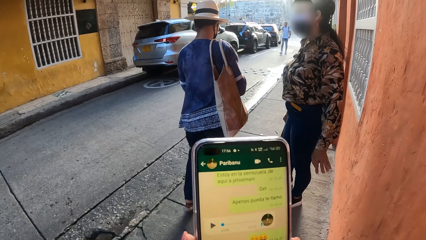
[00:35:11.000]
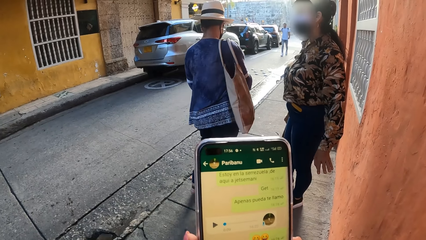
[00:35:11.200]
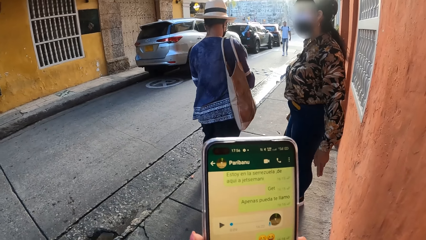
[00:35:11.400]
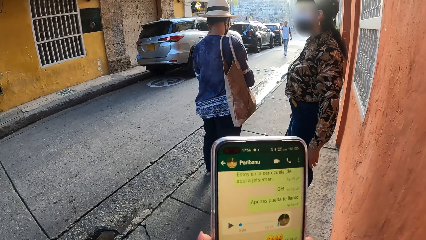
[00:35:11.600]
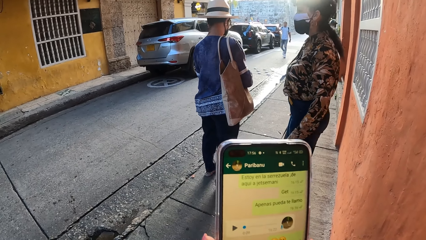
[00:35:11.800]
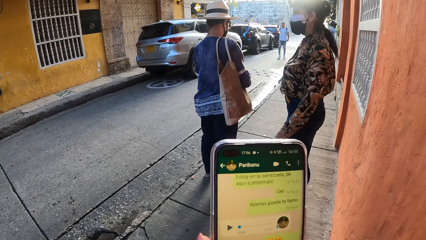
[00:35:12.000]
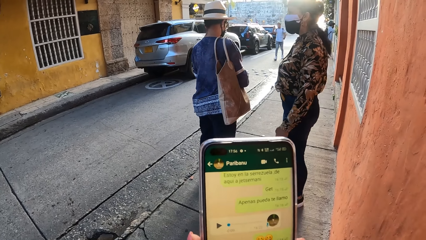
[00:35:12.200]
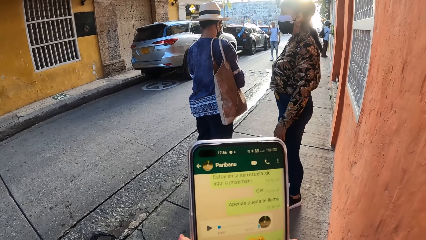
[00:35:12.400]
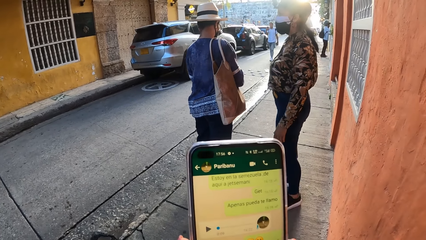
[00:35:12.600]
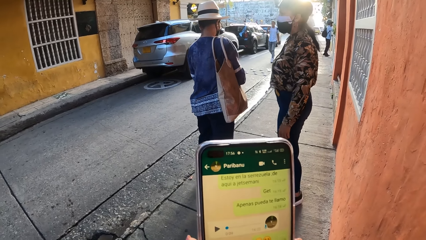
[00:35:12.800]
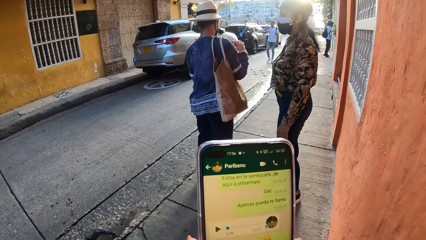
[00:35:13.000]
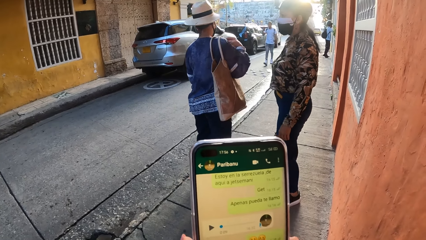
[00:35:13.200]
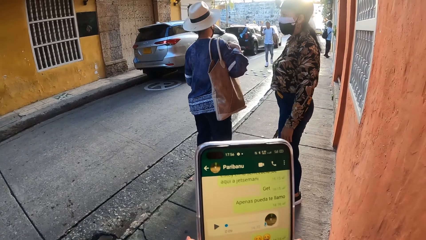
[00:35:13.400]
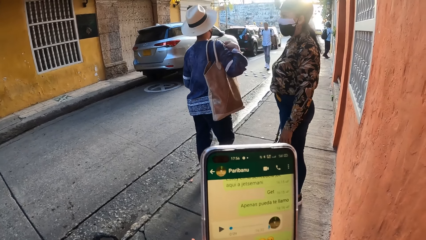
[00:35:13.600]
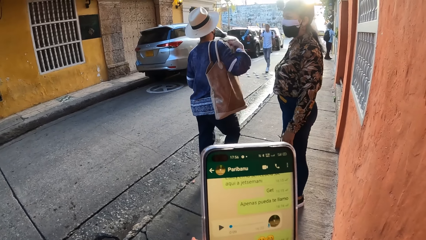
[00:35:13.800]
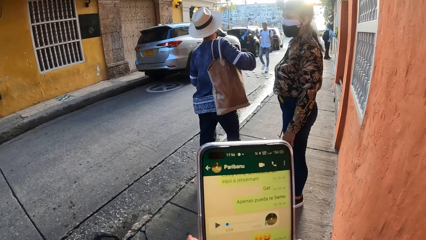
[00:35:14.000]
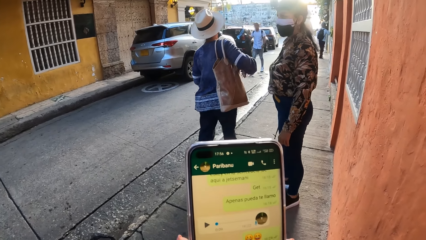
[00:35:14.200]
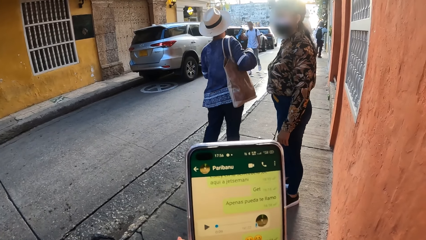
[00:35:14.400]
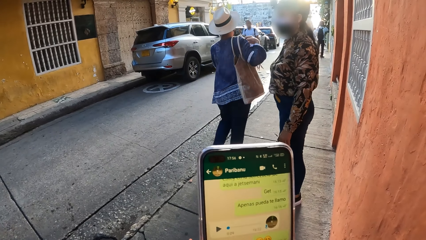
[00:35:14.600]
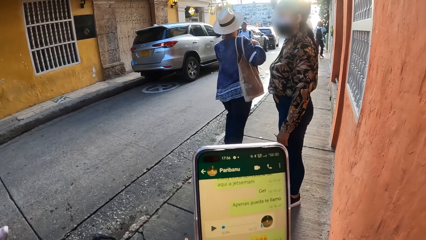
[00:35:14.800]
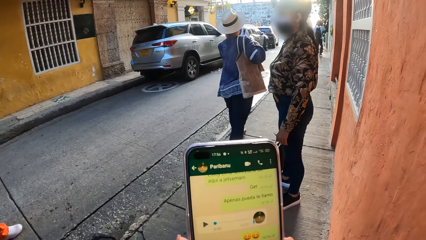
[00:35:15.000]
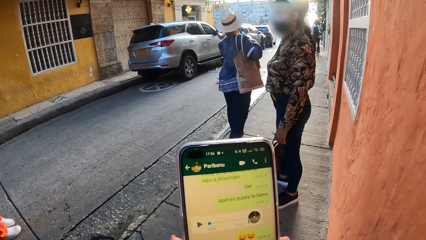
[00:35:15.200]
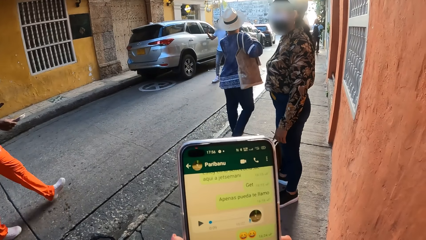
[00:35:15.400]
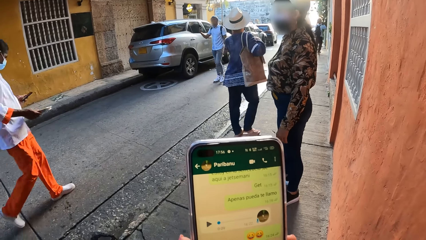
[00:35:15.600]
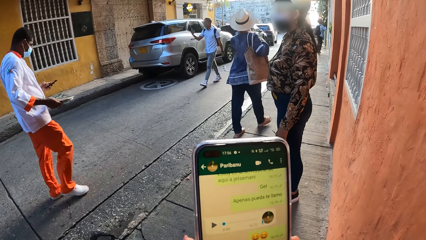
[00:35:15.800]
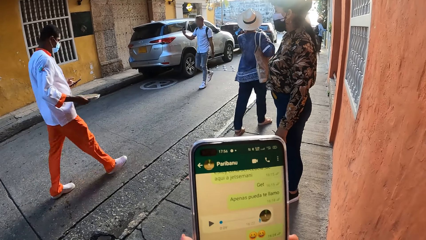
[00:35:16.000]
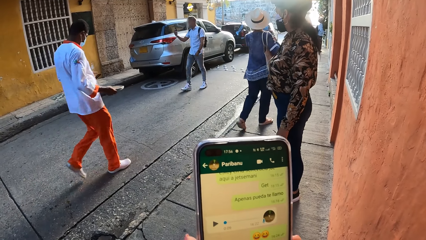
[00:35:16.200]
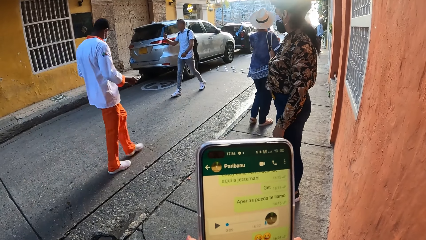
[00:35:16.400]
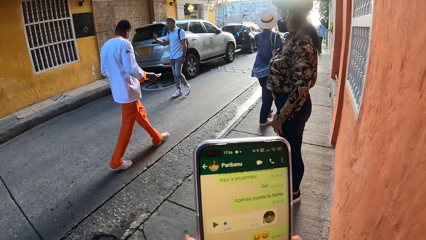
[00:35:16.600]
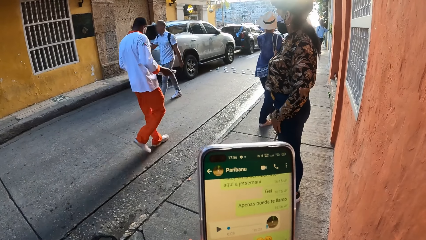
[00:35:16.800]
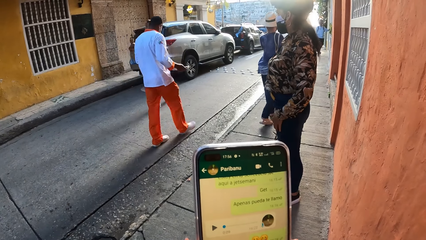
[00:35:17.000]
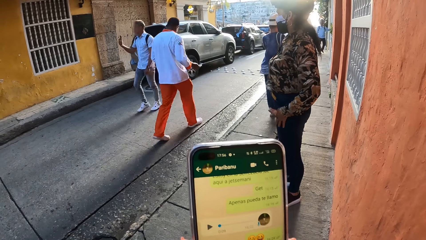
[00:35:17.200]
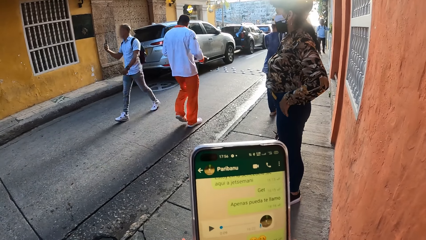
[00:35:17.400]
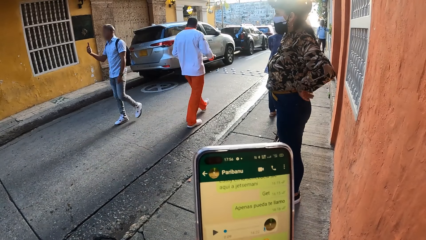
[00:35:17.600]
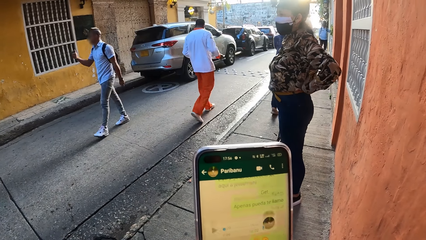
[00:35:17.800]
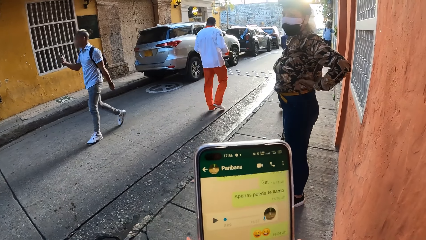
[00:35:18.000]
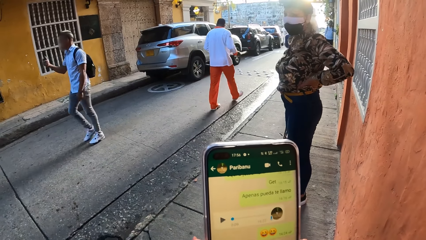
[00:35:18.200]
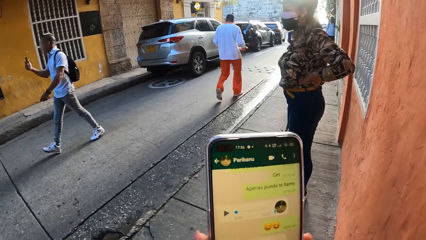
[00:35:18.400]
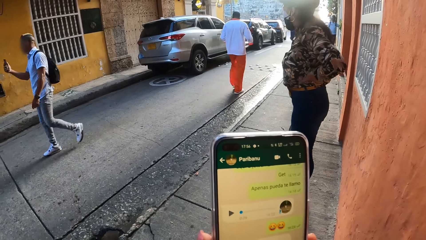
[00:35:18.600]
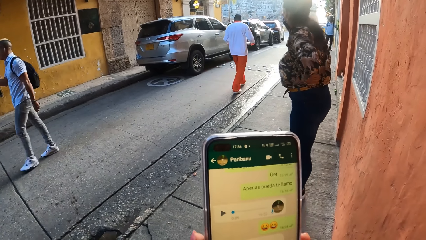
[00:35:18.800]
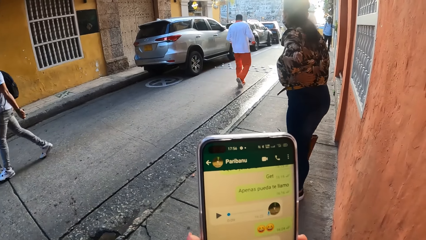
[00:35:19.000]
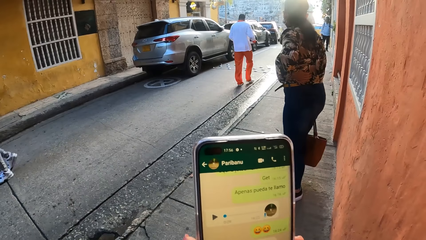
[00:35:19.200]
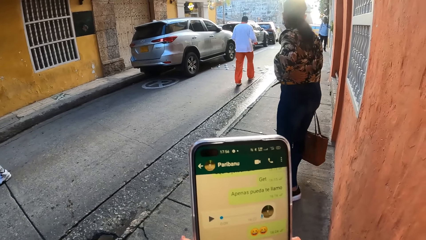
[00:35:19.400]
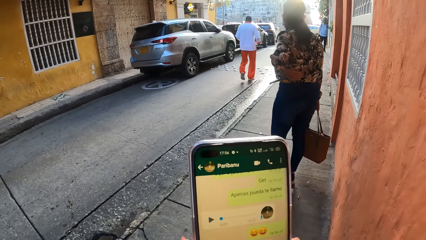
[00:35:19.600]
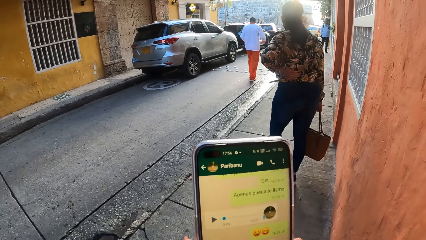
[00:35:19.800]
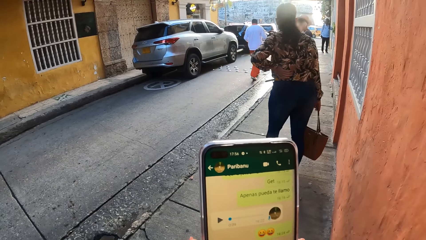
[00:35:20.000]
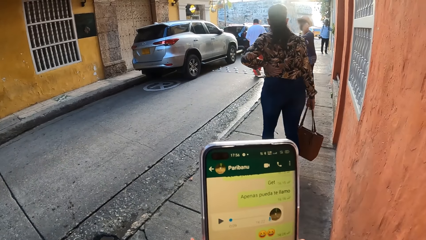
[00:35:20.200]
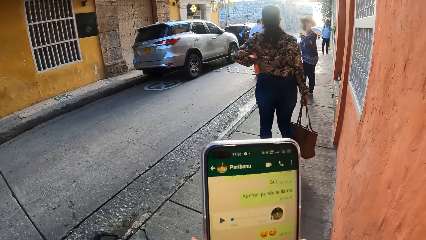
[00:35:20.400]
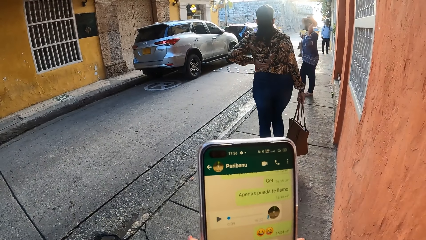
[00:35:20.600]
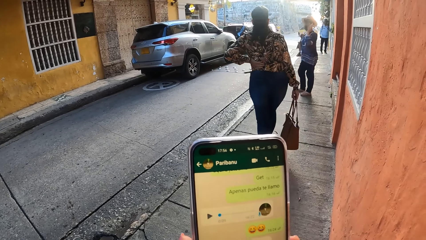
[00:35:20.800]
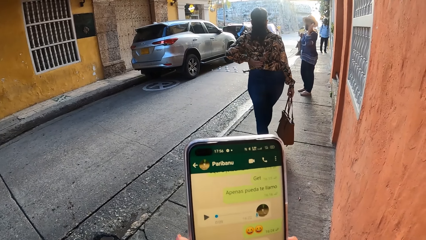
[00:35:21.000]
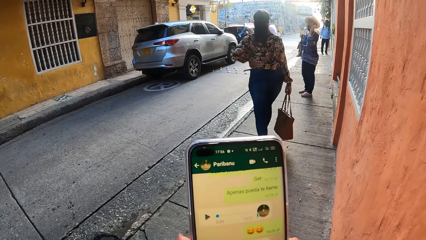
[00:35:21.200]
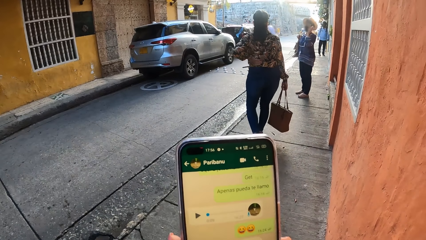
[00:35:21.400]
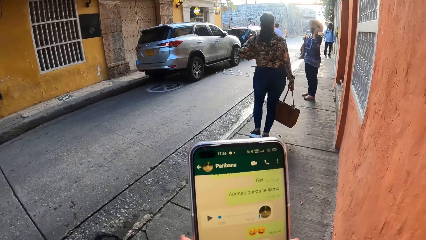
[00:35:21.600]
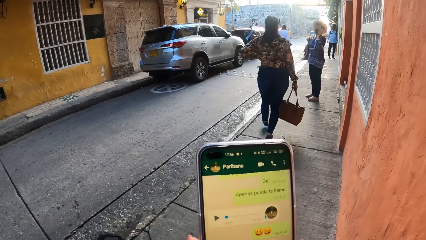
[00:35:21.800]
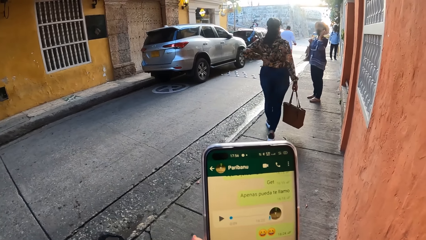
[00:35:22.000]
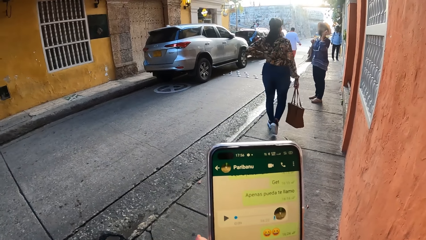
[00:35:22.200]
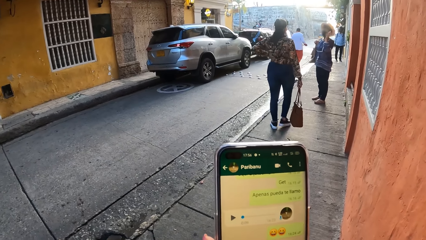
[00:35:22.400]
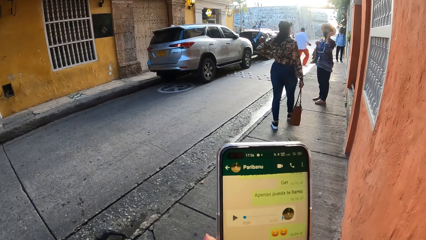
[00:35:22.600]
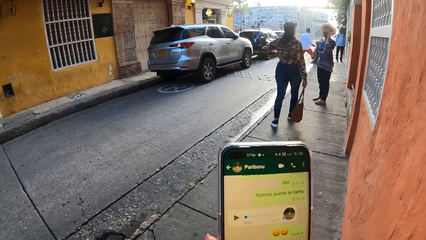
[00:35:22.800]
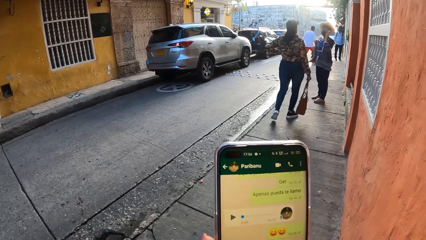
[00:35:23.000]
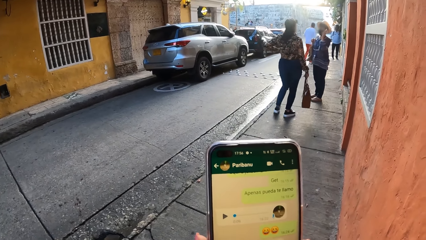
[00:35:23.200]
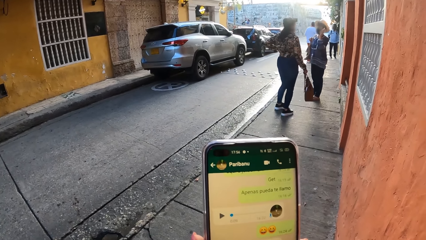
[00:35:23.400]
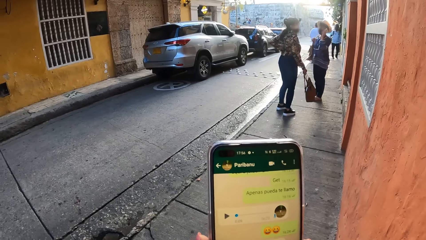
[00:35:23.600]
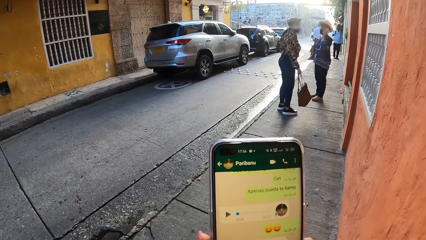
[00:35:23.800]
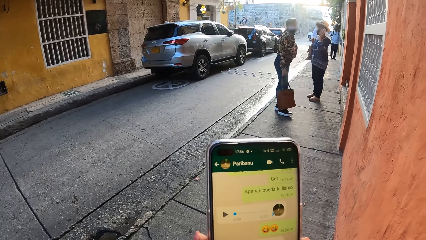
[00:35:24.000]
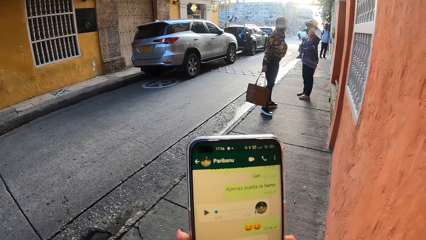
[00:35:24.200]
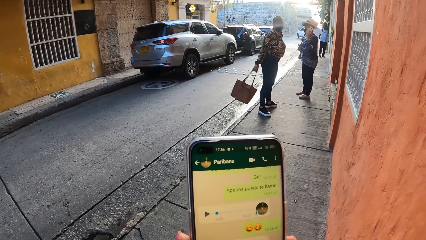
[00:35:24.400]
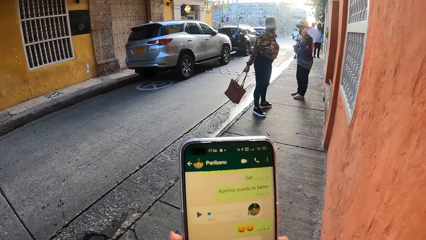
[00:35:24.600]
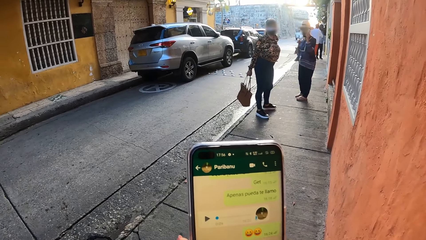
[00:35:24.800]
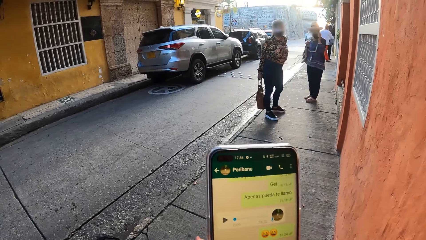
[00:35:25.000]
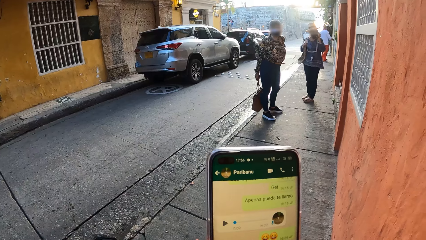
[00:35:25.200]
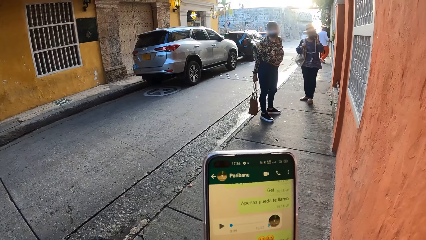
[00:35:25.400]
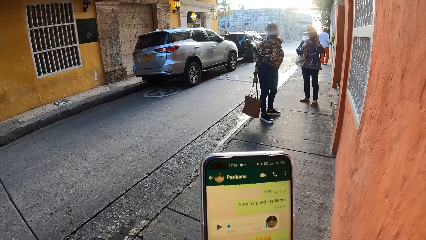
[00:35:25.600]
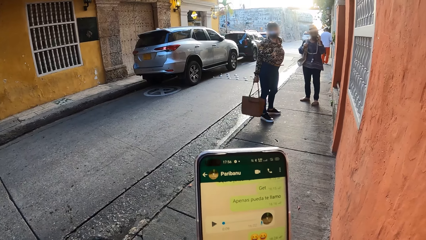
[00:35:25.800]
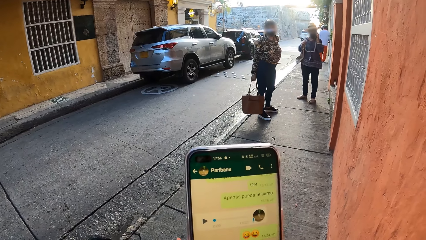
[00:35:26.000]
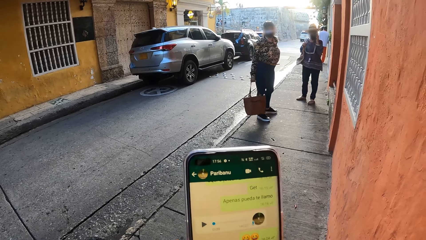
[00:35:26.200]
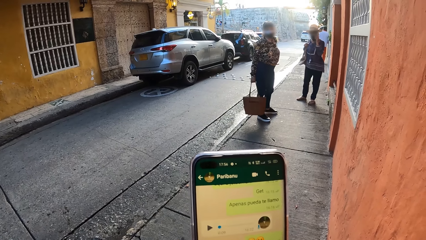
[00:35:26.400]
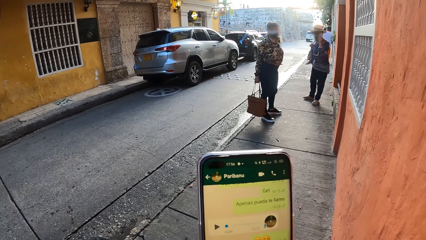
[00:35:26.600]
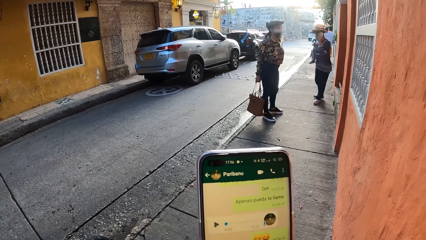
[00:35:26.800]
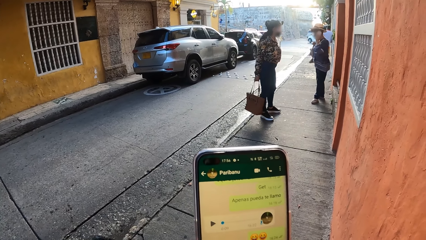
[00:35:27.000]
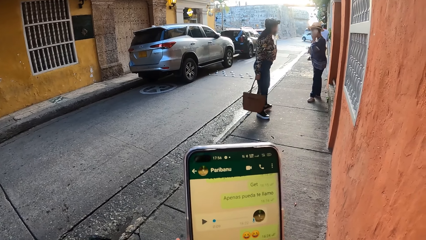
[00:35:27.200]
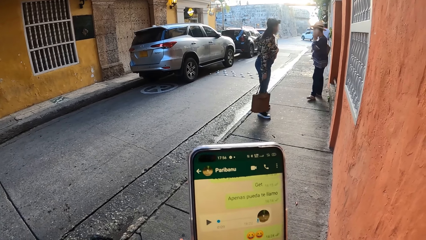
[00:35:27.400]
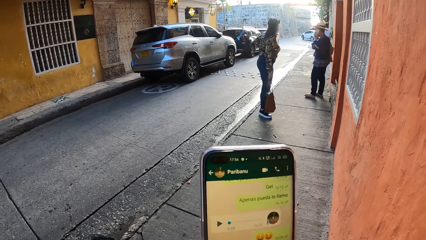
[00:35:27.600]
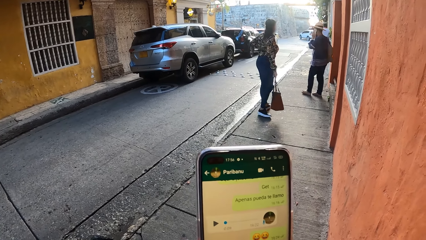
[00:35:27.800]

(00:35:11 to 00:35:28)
A woman stands at the veranda. Another woman walks around the street. The first woman walks around the street and looks back.
